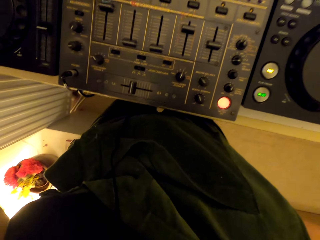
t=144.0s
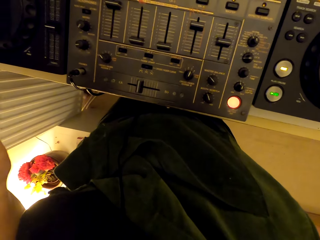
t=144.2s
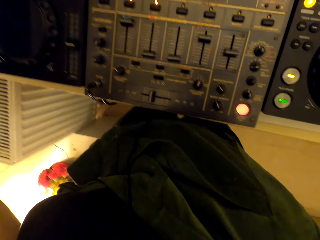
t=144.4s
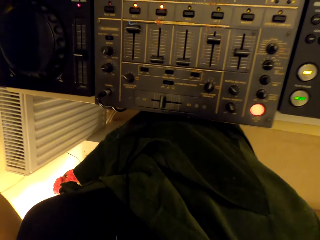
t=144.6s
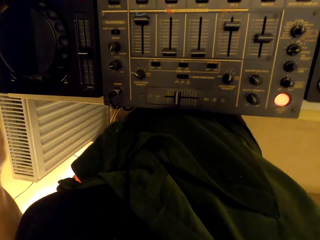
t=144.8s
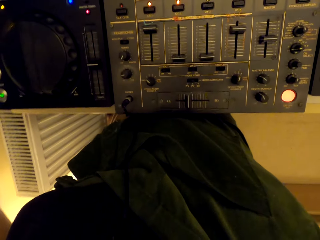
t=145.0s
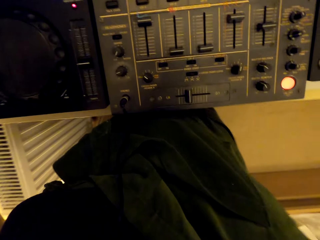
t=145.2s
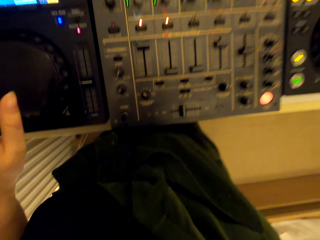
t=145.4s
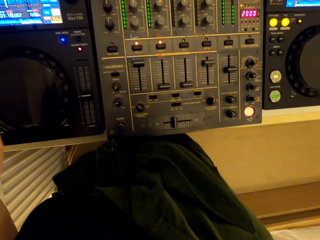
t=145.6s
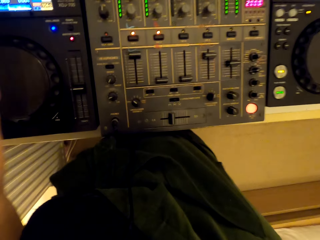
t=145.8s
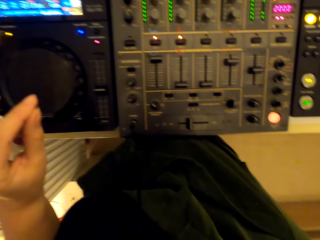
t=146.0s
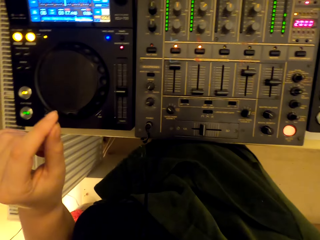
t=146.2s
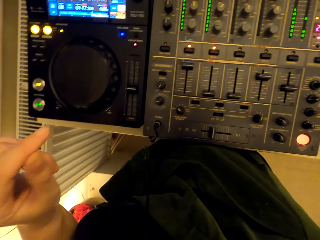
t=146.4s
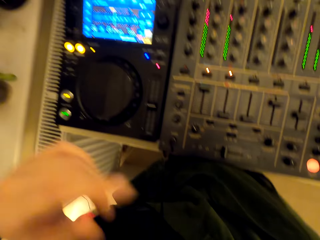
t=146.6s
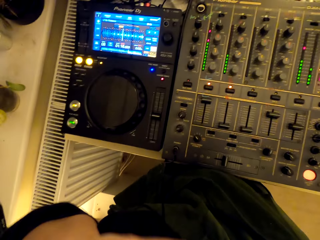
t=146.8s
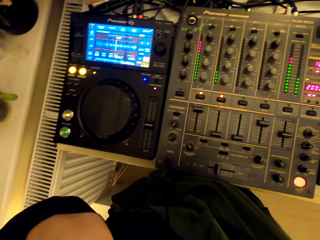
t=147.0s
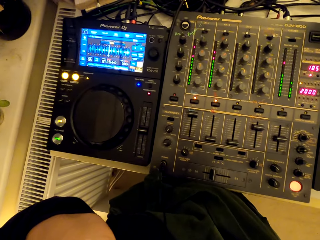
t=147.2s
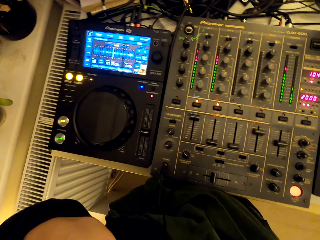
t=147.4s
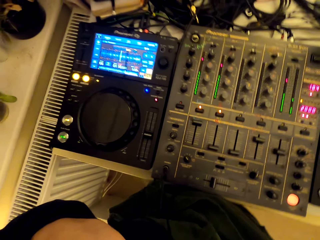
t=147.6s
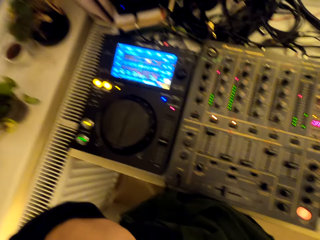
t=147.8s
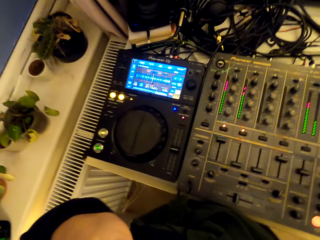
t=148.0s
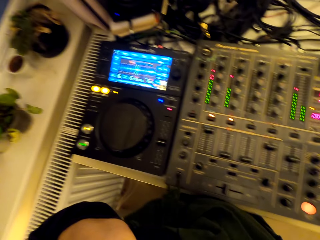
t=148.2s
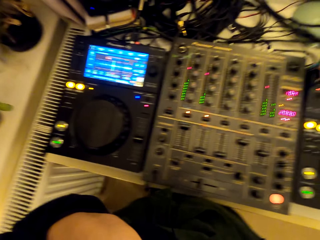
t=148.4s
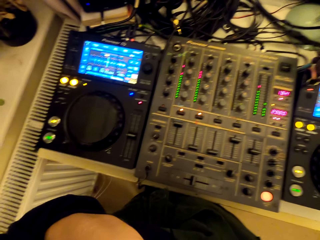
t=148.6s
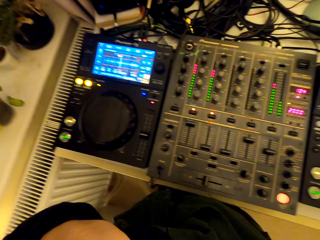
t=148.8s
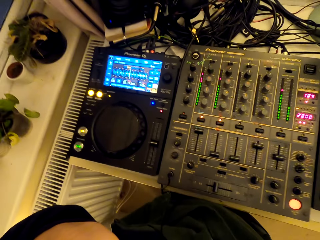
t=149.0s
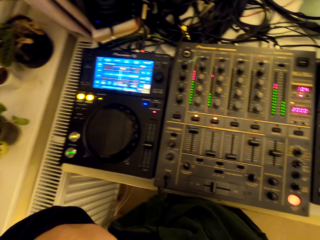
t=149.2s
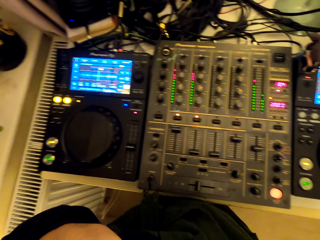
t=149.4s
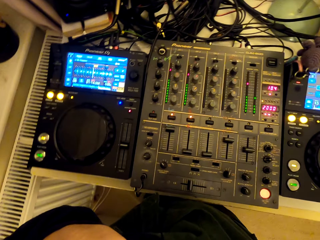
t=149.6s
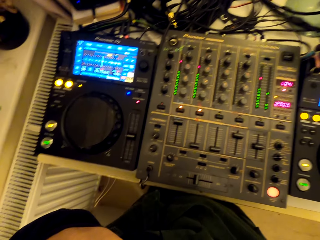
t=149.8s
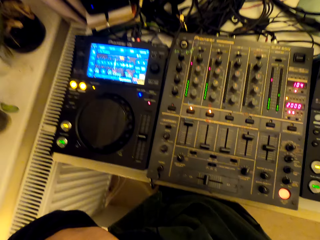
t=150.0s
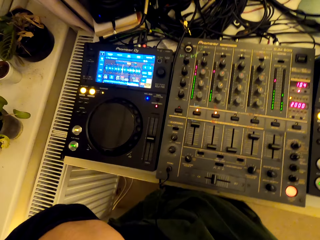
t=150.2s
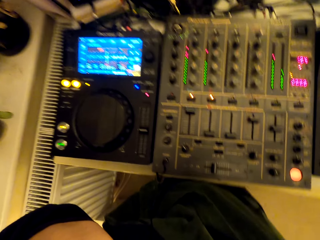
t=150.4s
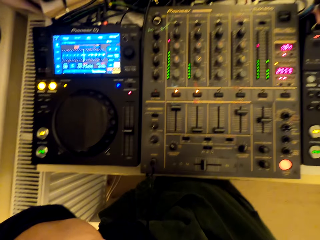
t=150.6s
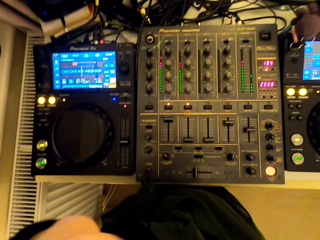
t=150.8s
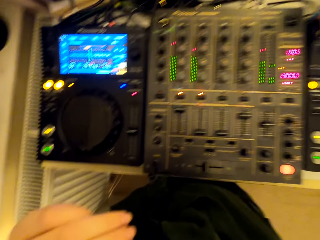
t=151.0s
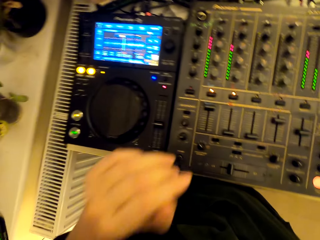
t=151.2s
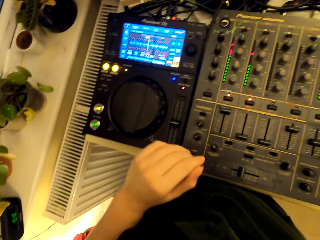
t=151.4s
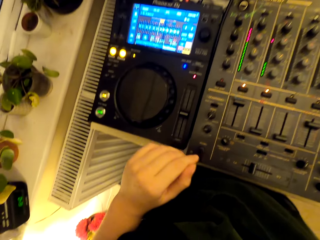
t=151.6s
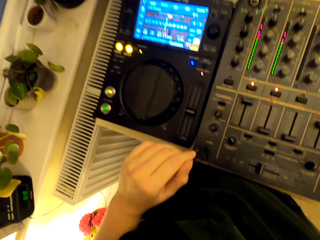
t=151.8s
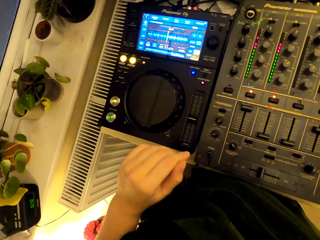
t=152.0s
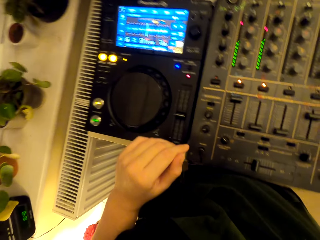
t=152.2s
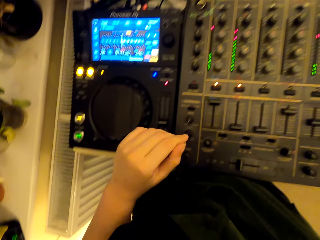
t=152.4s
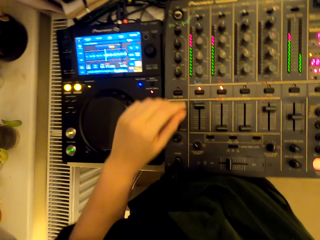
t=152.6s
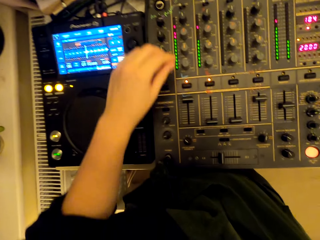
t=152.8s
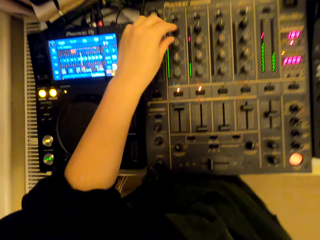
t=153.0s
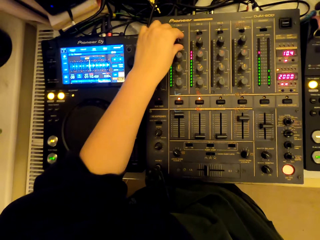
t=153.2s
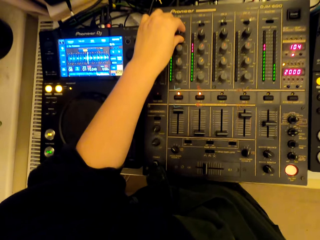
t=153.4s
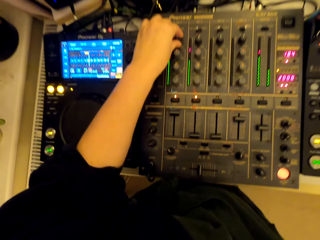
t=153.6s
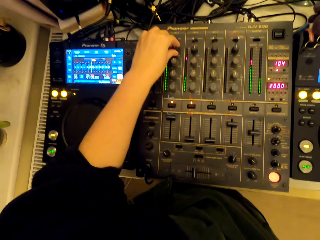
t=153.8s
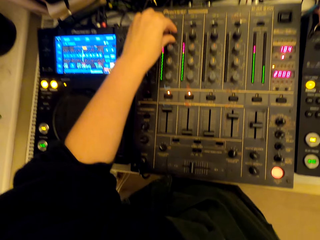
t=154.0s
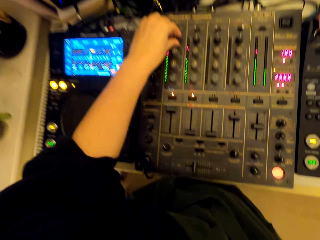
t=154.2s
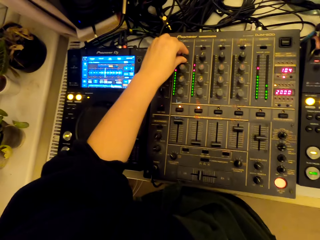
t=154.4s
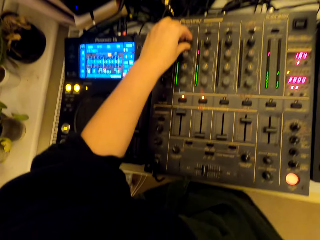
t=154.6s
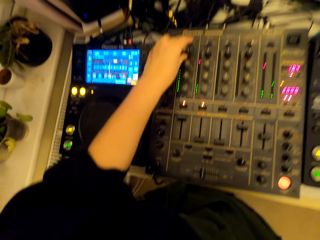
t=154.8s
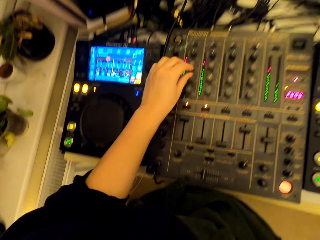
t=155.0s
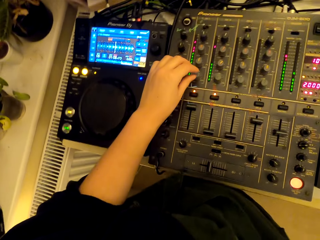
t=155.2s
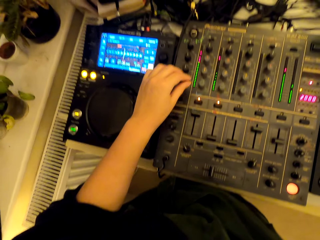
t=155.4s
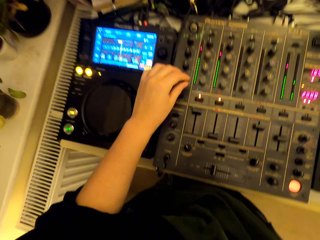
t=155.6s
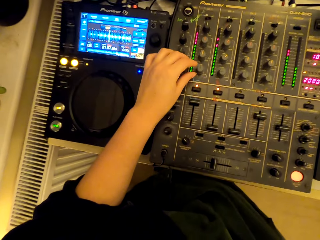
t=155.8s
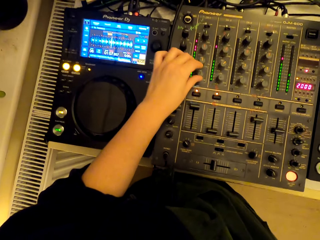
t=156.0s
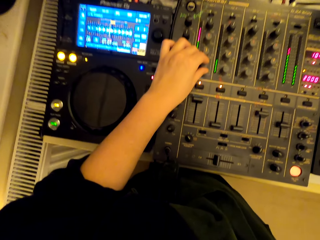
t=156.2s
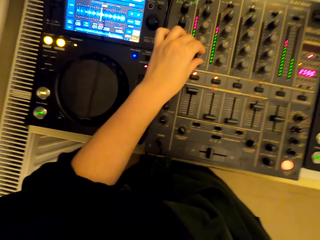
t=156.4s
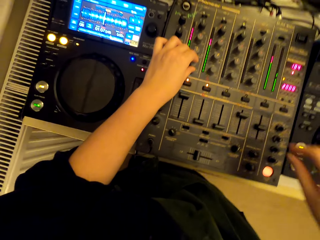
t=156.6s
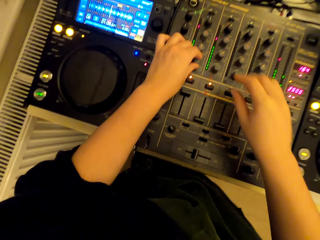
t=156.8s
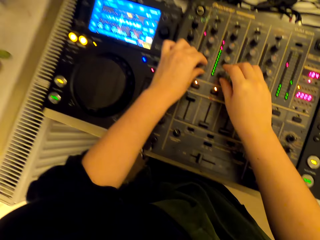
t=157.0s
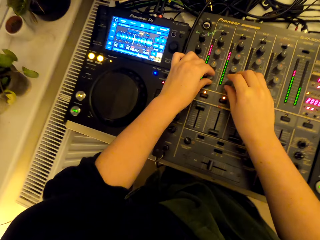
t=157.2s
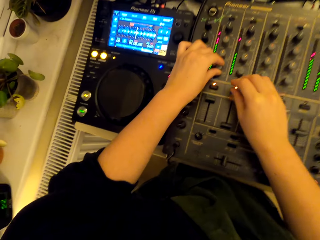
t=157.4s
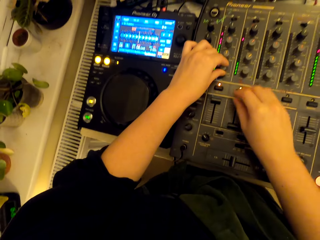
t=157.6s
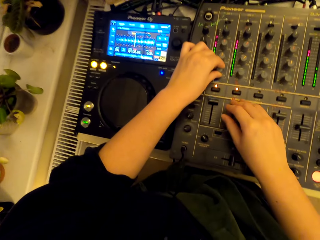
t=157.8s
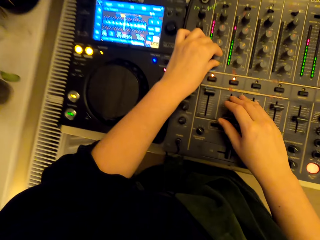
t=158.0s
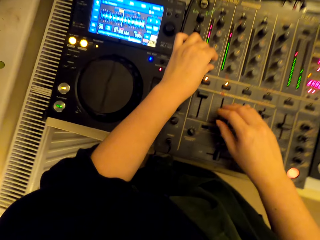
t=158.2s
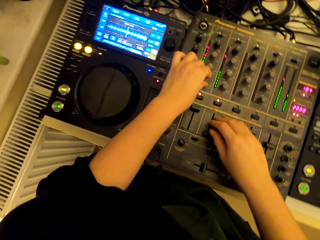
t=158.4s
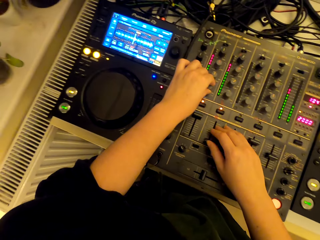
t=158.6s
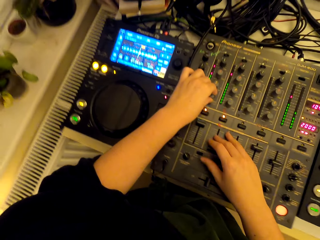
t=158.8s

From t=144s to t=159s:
The camera wearer touches something. They dance to the music beat. They look around the turntable mixer. They use the turntable mixer.

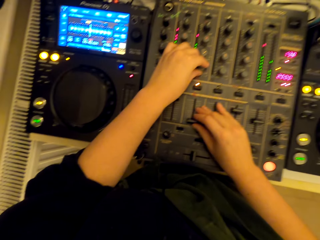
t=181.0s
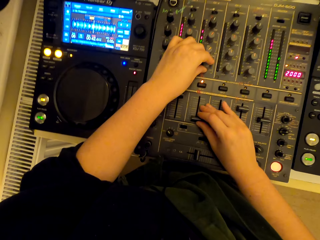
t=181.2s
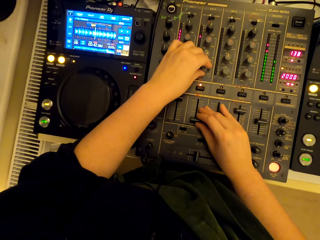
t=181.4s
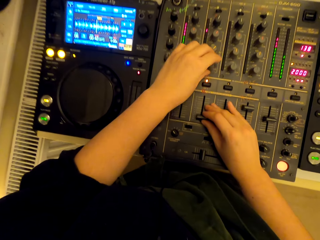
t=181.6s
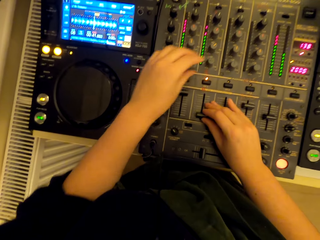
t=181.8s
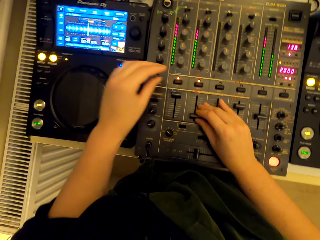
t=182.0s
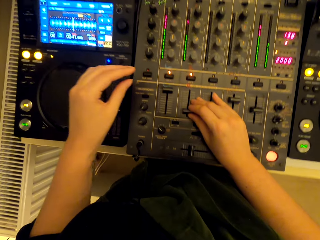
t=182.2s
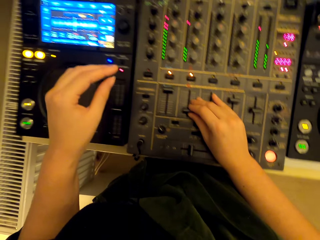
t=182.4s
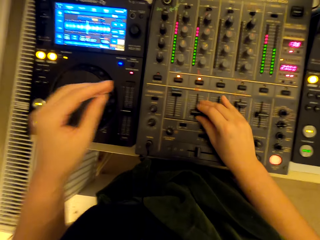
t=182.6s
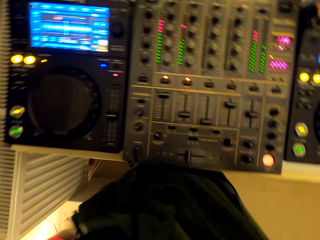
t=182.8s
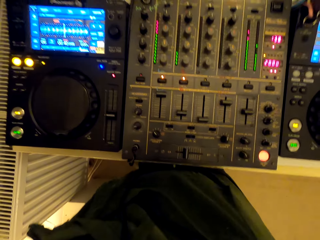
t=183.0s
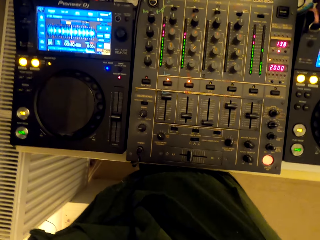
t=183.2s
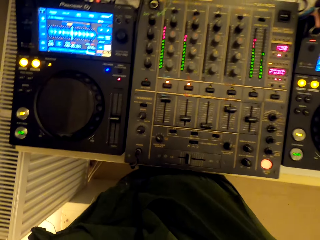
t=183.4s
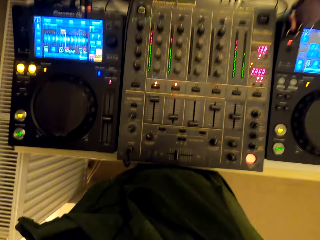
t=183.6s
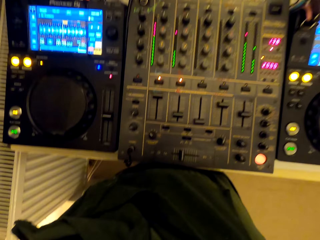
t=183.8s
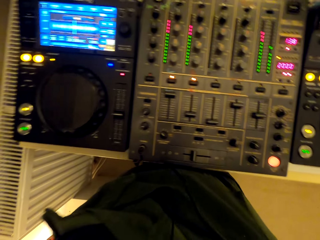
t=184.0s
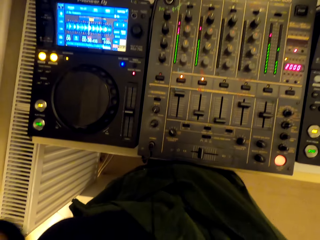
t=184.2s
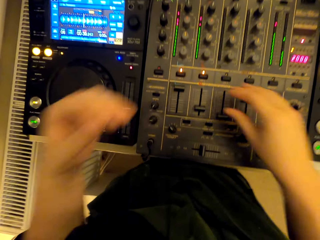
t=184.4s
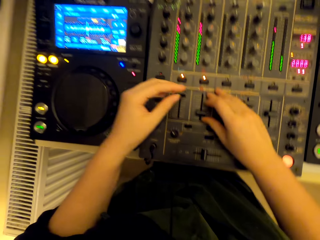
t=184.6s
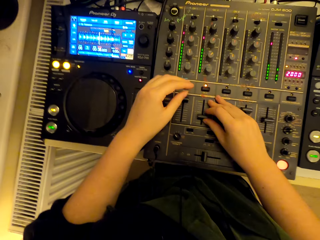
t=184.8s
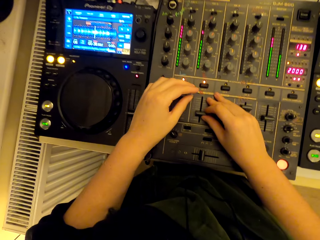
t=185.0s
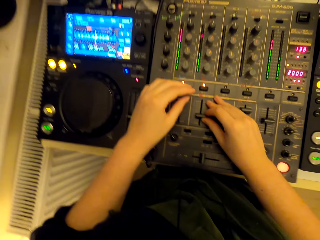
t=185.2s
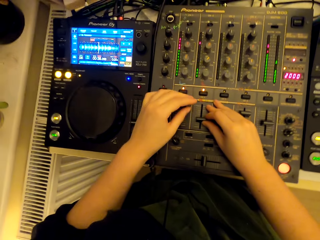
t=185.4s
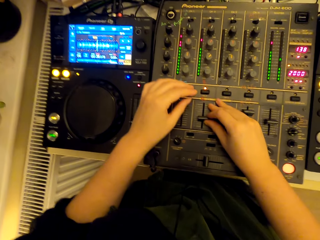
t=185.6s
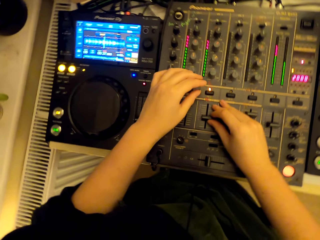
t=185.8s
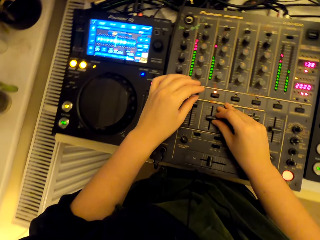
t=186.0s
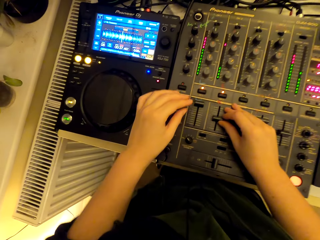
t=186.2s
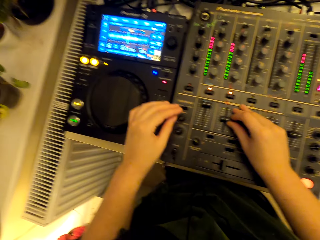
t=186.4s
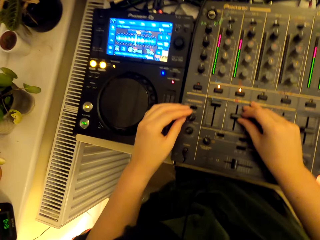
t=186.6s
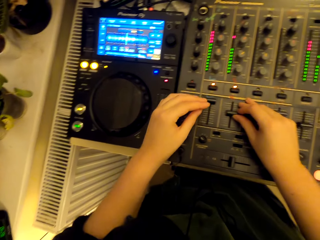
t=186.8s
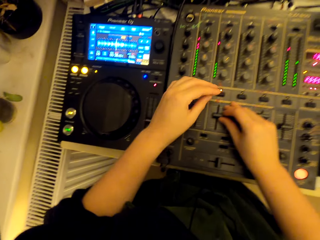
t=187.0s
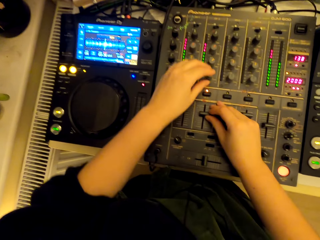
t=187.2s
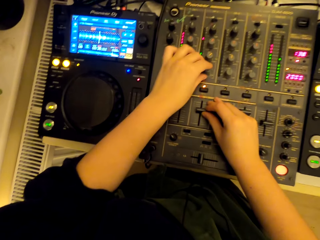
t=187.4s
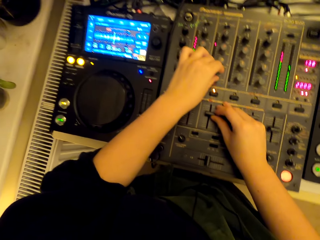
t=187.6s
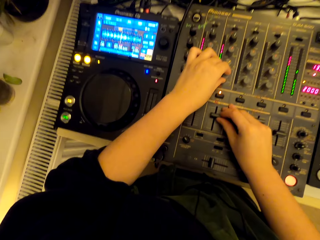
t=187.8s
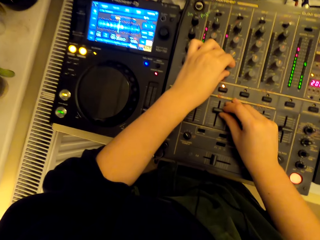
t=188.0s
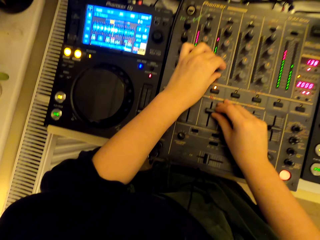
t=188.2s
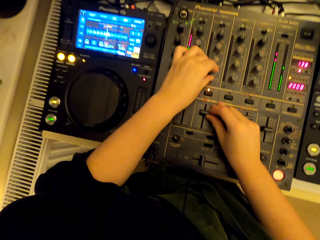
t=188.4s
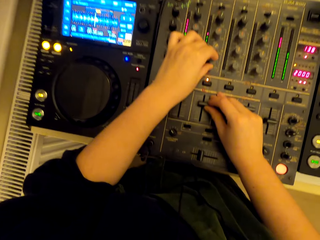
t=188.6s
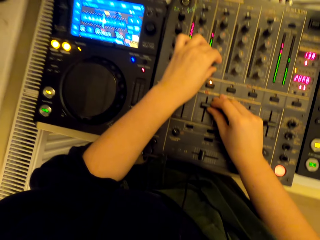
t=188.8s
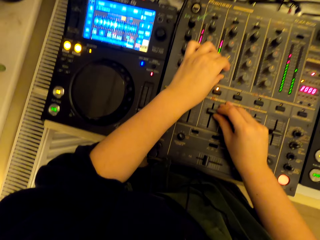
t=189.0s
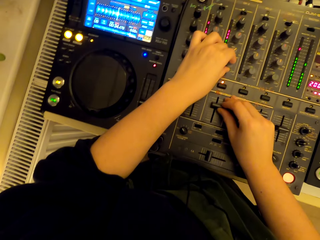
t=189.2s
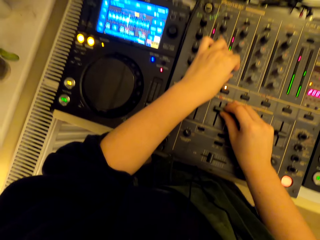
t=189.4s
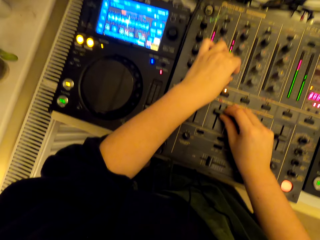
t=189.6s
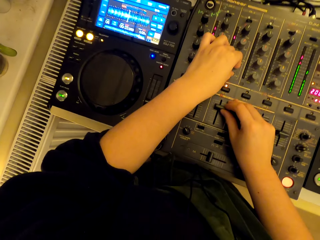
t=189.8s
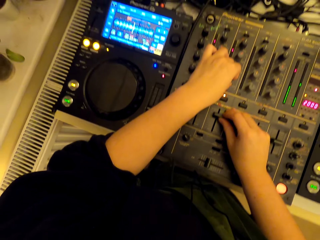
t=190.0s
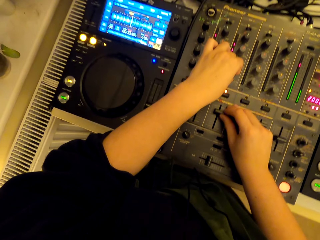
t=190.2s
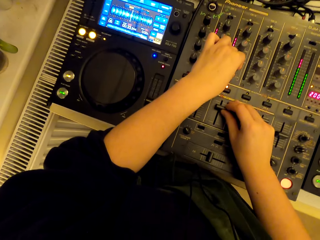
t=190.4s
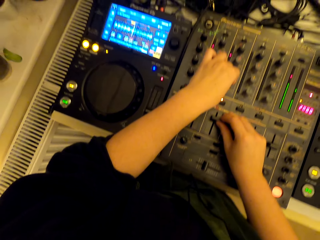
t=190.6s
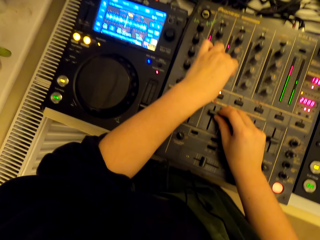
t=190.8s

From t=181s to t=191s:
The camera wearer touches something. They remove the hands from the turntable. They use a turntable mixer.
